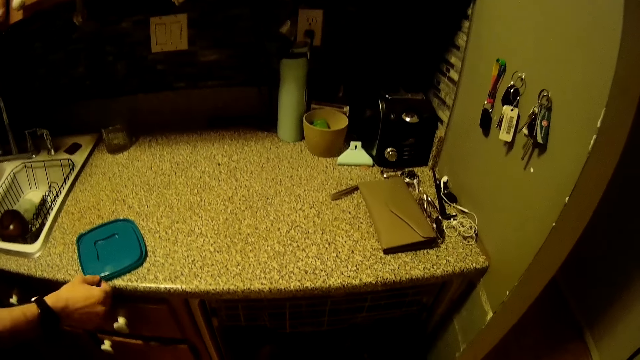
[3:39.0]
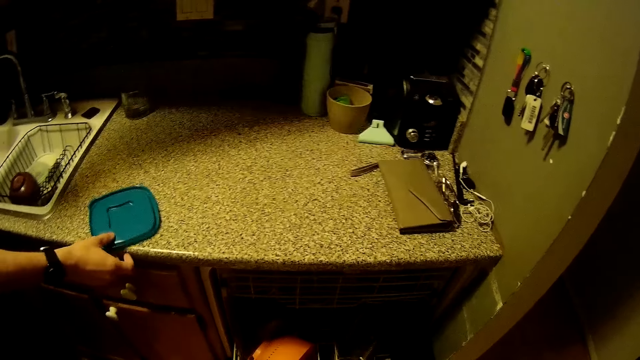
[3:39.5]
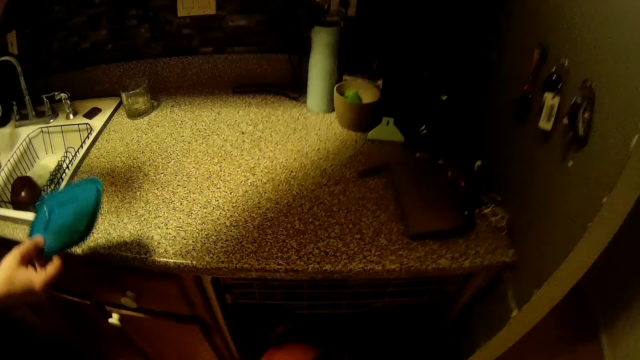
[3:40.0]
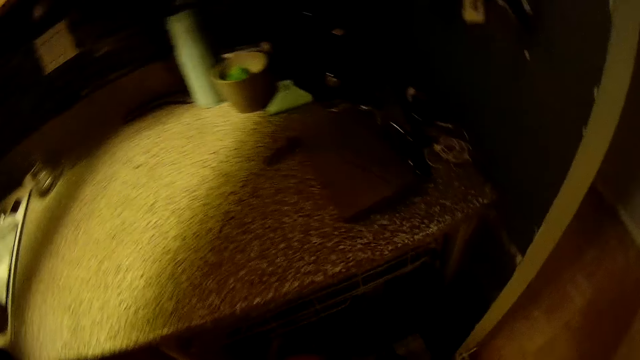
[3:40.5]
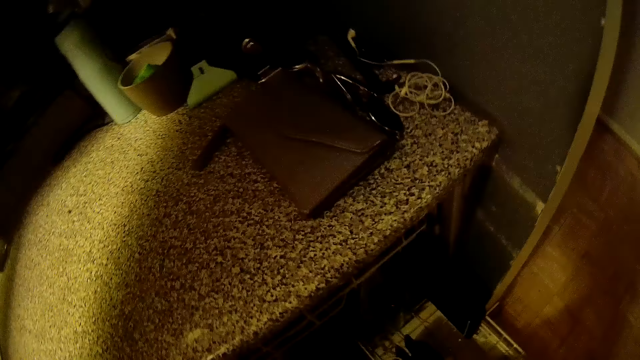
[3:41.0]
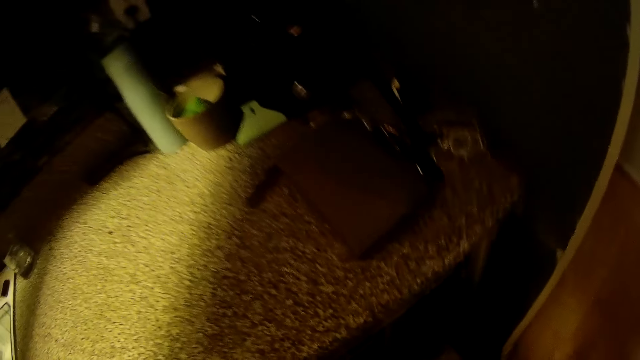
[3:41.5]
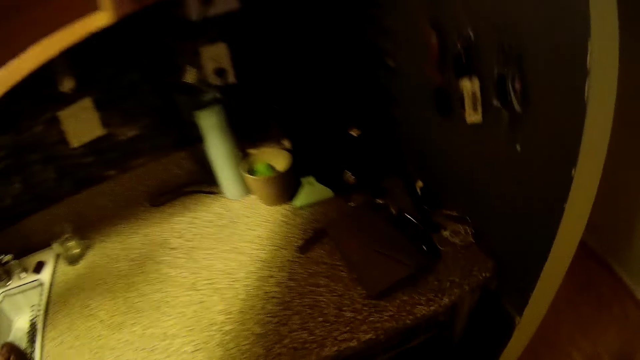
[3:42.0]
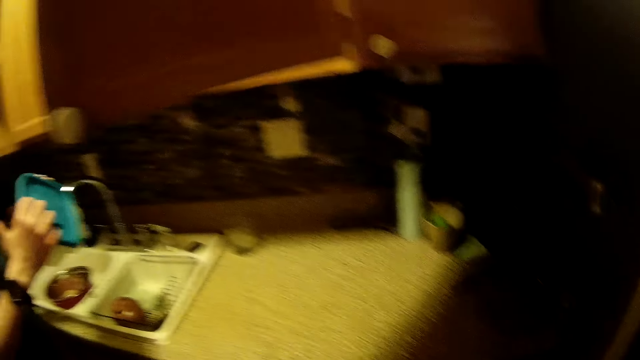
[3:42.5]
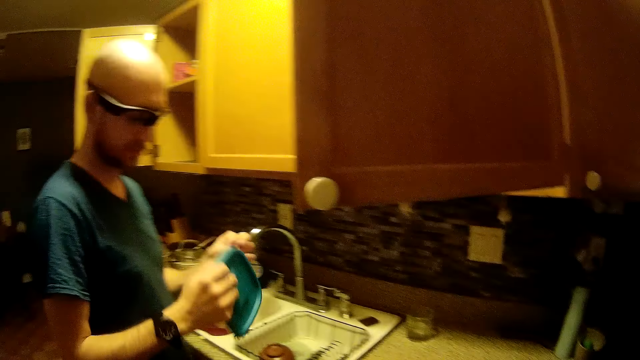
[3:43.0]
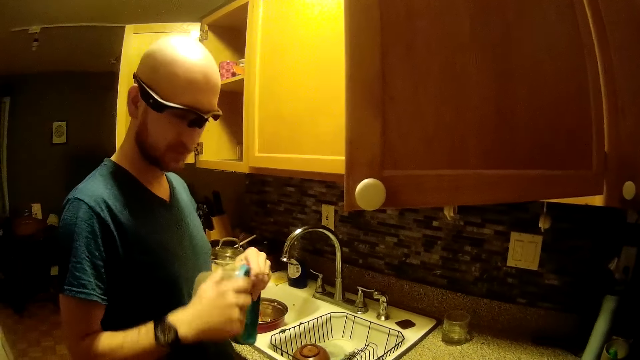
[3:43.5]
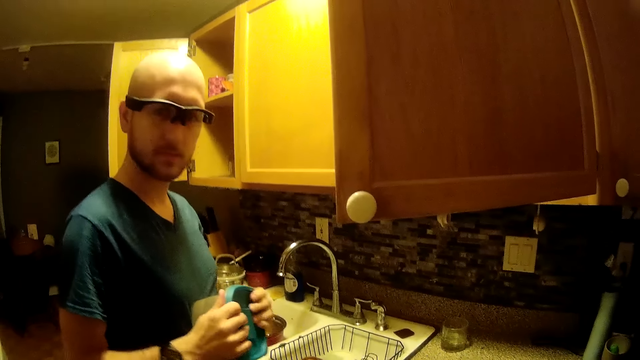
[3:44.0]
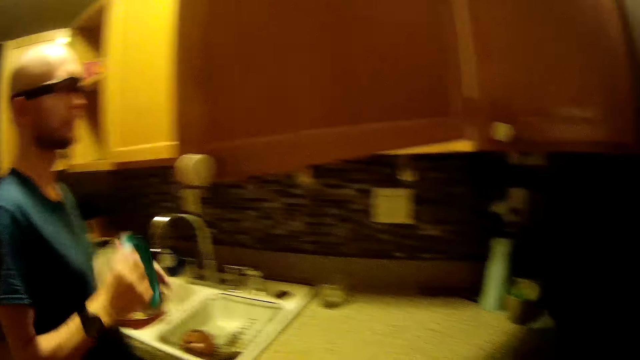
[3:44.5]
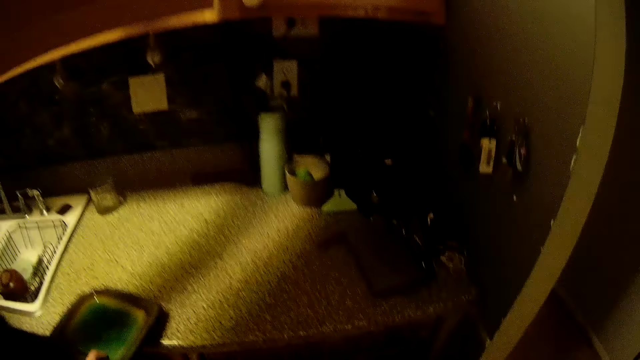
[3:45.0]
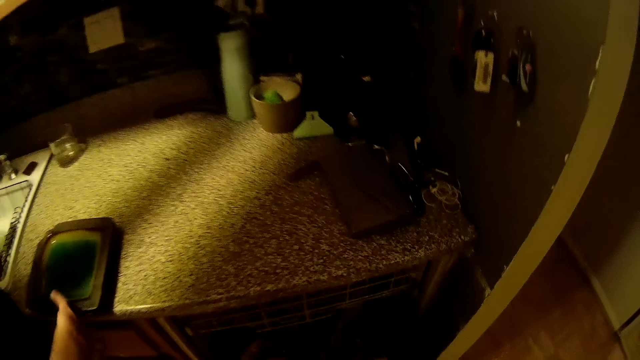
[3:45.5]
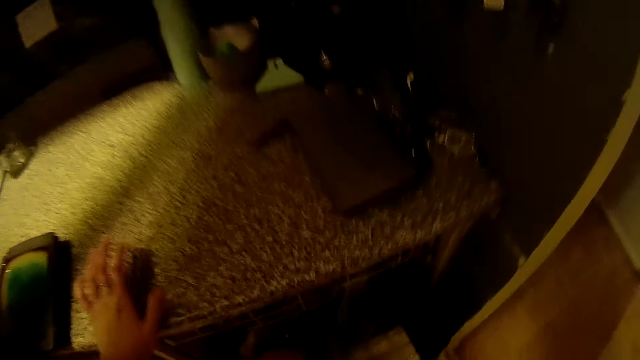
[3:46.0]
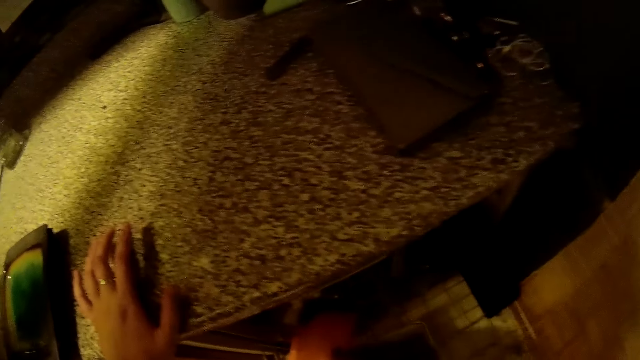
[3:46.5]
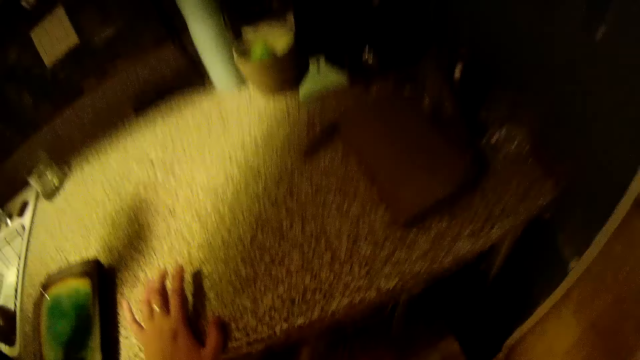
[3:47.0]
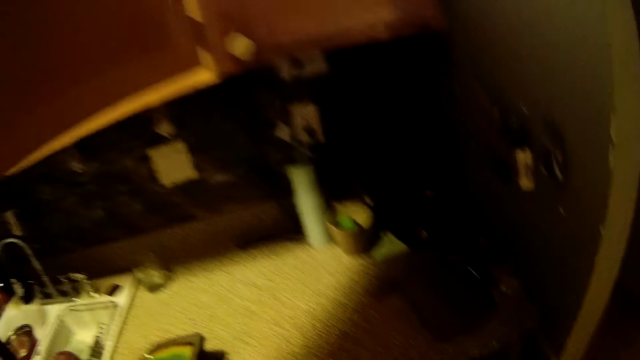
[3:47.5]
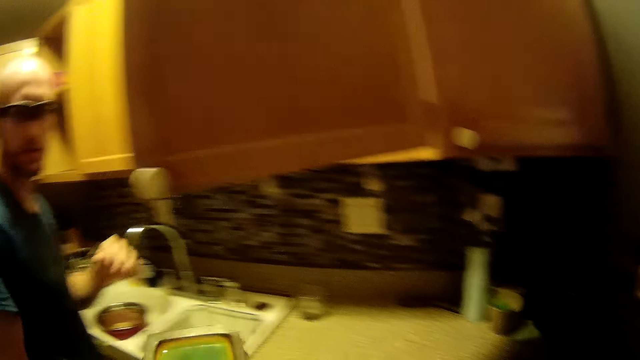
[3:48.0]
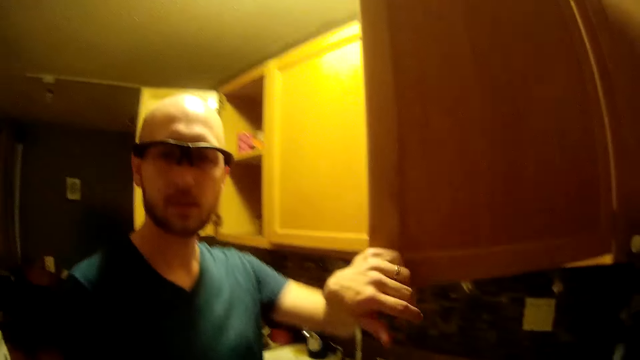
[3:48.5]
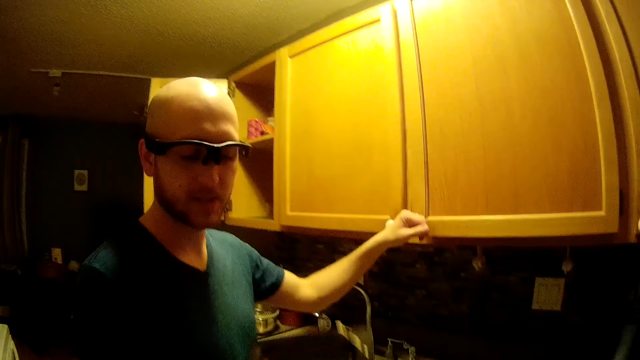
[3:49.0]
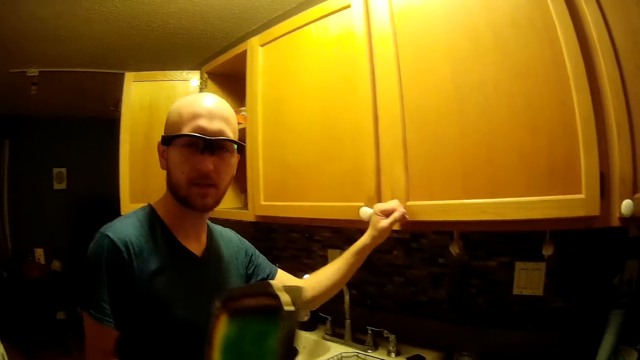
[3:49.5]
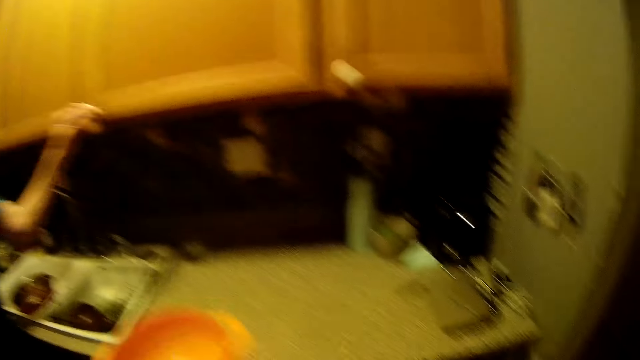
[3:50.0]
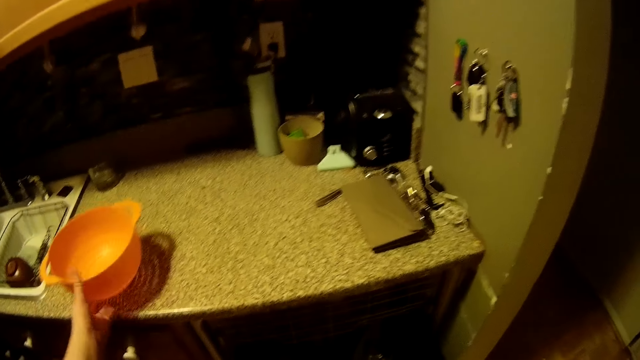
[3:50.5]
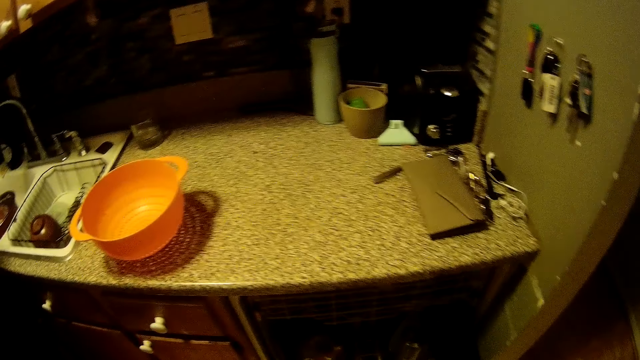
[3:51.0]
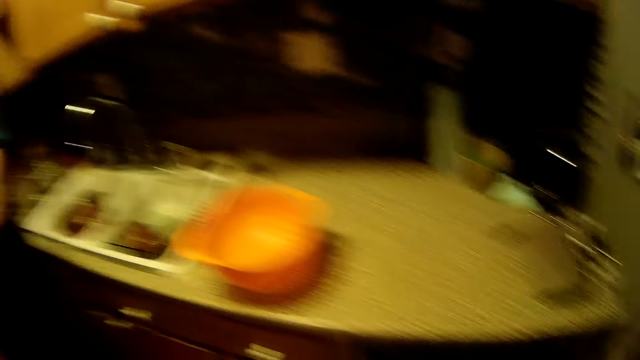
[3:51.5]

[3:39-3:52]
The man picks up the plastic cover on the kitchen slab with his right hand. He locks the plastic cover in his right hand with a plastic bowl in his left hand. He places the plastic bowl in the cabinet with his right hand. The camera wearer places her left hand on the kitchen slab. She picks a sieve in the drawer's shelf with her right hand. The man picks a plate on the kitchen slab with his right hand. The camera wearer interacts with the man. The man closes the cabinet door with his left hand. The camera wearer talks with the man. She drops the sieve on the kitchen slab with her left hand.

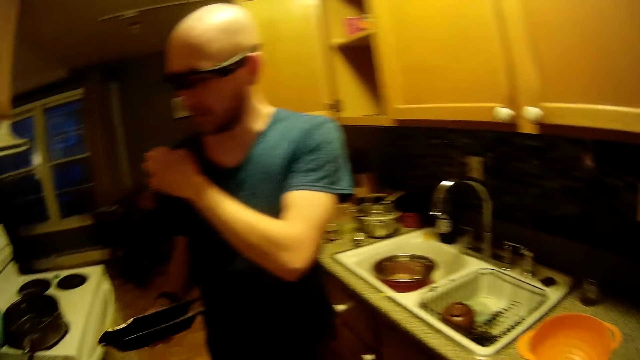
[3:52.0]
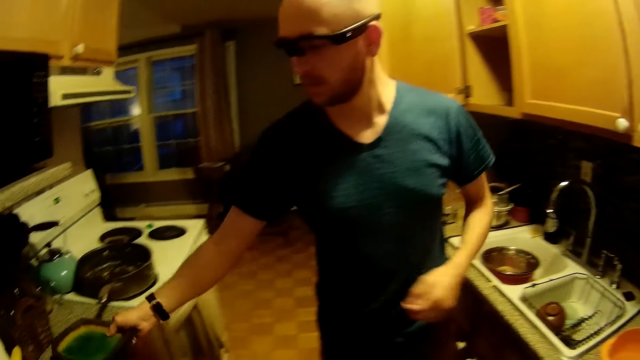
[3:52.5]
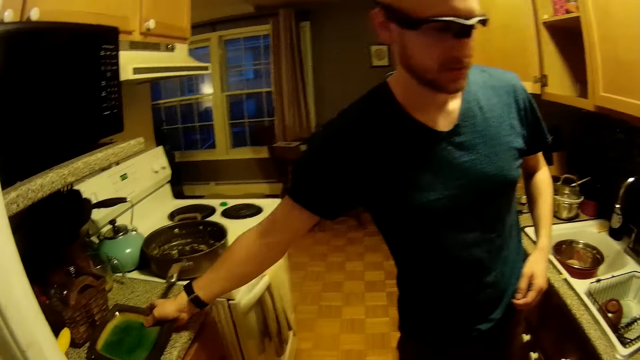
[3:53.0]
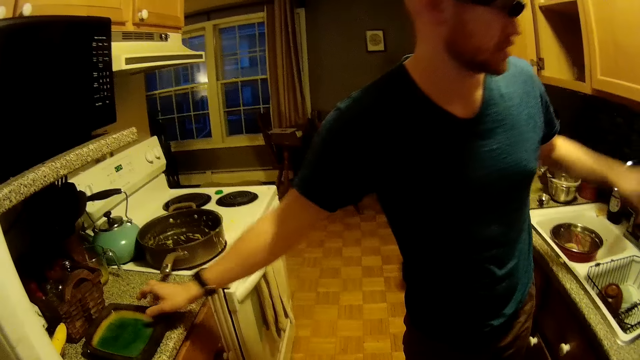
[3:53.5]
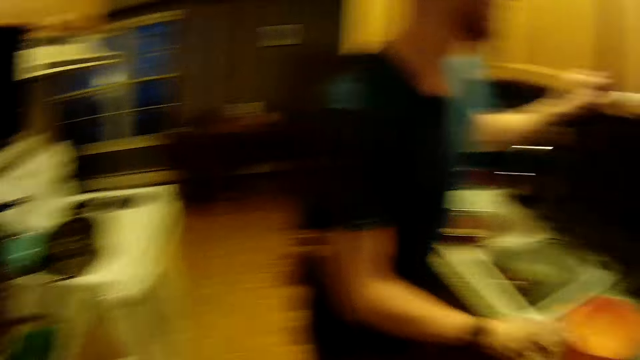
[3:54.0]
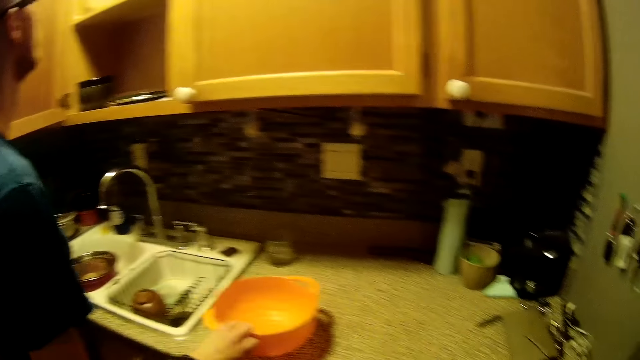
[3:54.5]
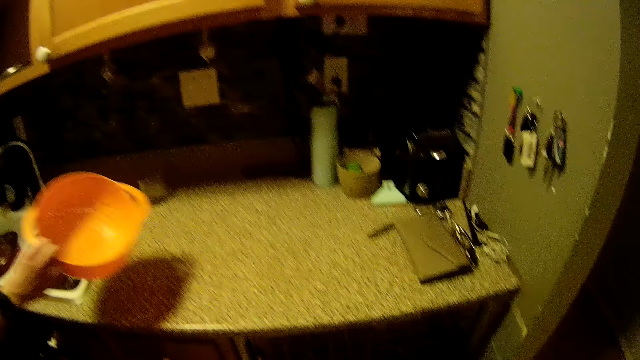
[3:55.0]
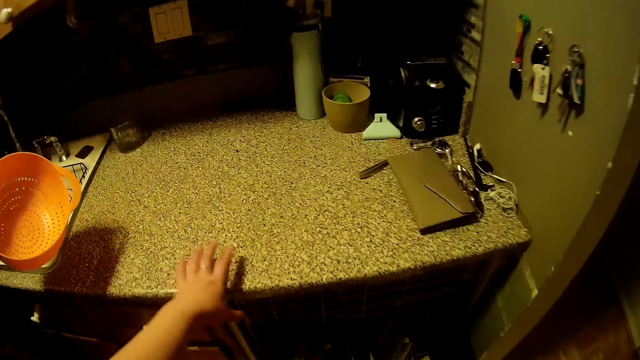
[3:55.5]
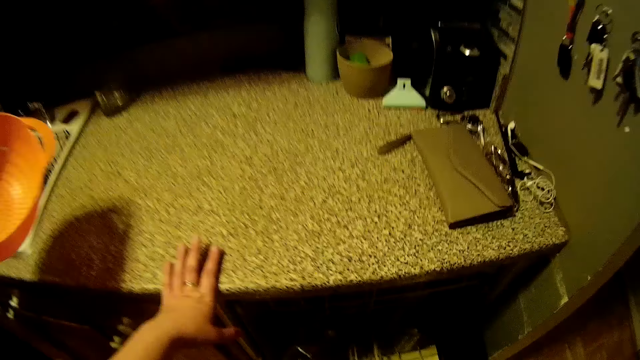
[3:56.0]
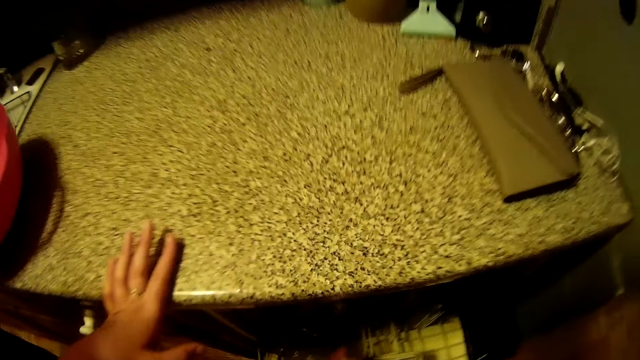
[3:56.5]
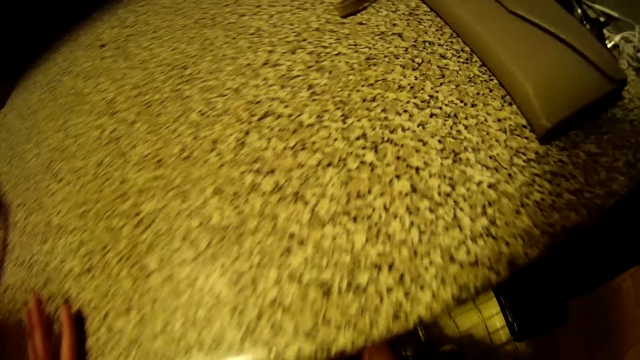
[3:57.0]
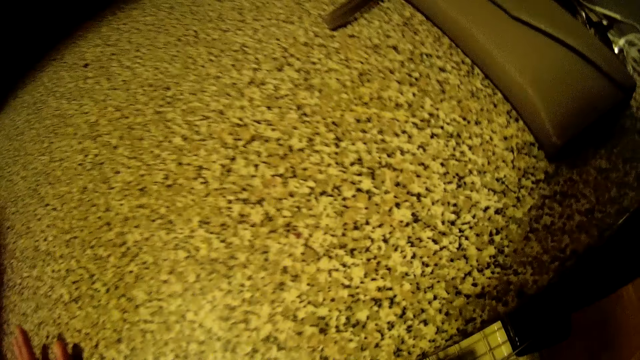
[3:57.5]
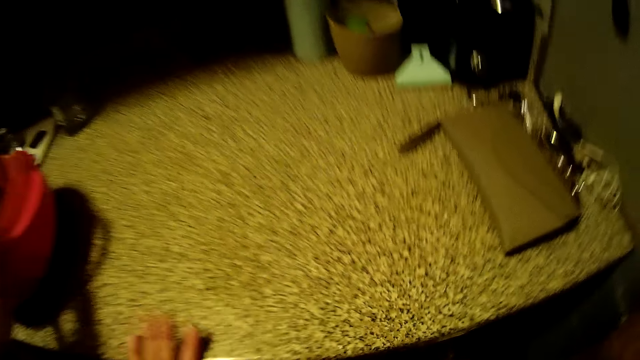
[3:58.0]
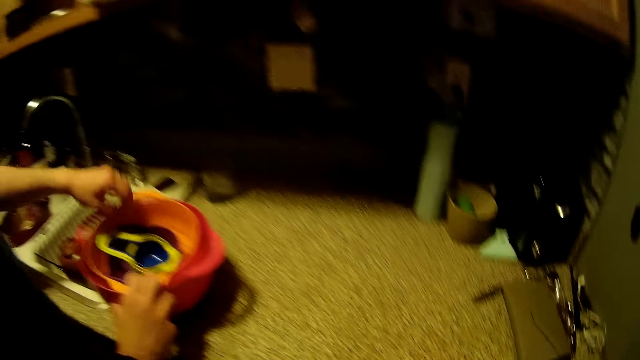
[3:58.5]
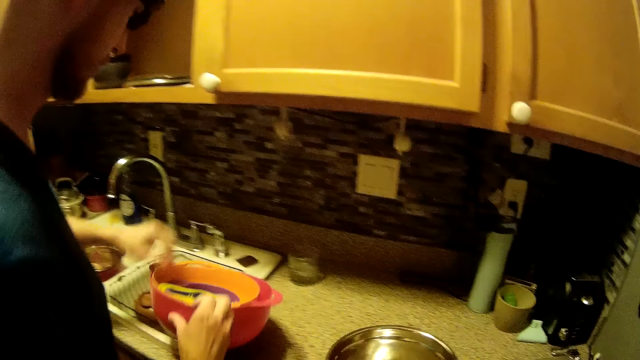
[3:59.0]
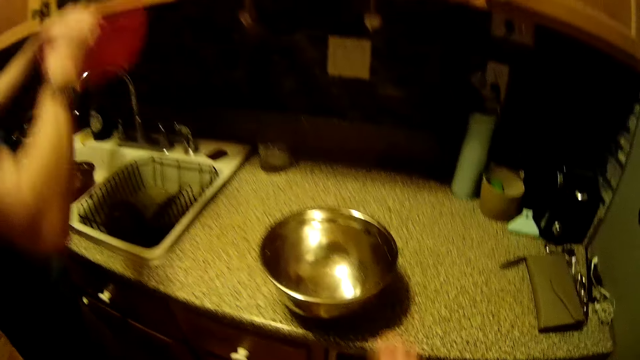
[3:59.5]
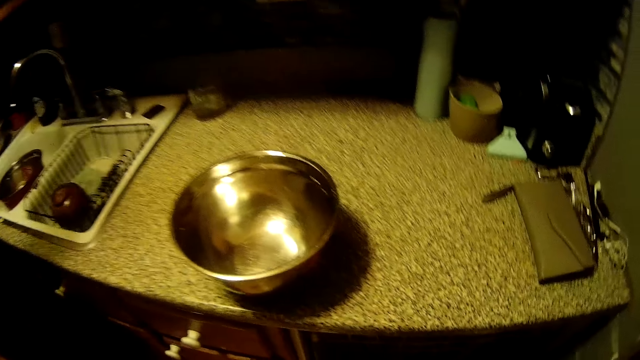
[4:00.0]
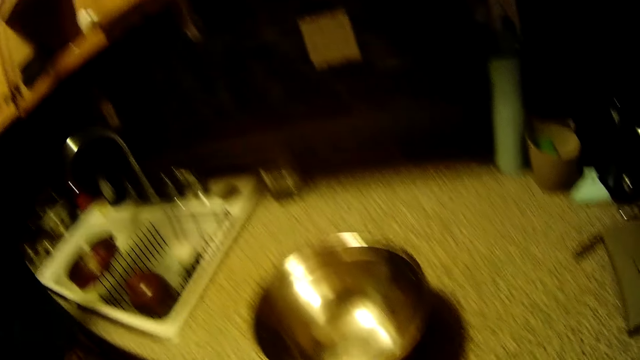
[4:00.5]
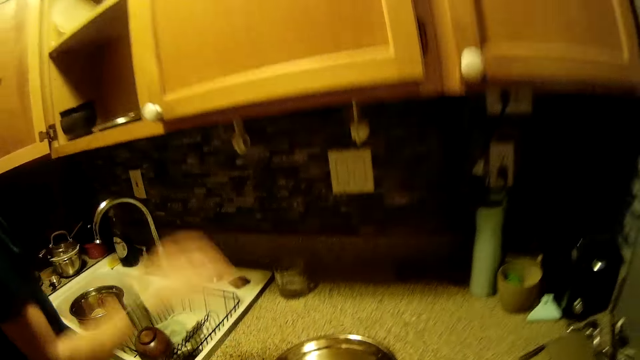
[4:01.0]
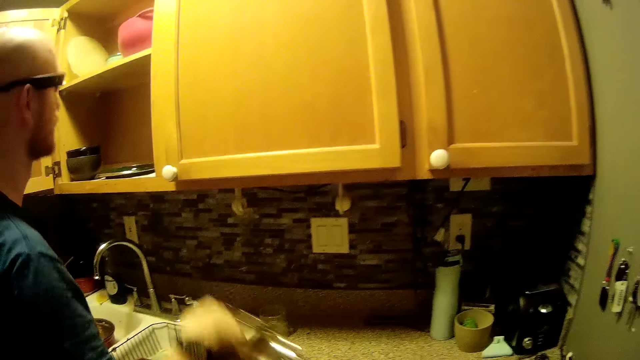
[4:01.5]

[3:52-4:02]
The man drops the plate on the kitchen slab with his right hand. He opens the cabinet door with his left hand and picks the sieve on the kitchen slab with his right hand. The camera wearer looks around the kitchen cabinet. She places her left hand on the kitchen slab. The man arranges the sieves into each other on the kitchen slab with both hands. The camera wearer drops a stainless bowl on the kitchen slab with her right hand. The man places the sieves into the cabinet with both hands. The camera wearer picks the bowl. The man picks the stainless bowl on the kitchen slab with his right hand.
